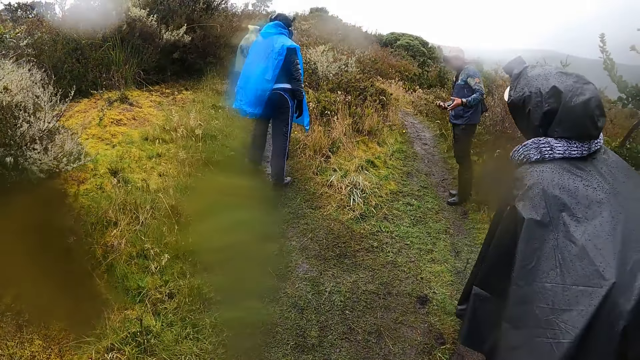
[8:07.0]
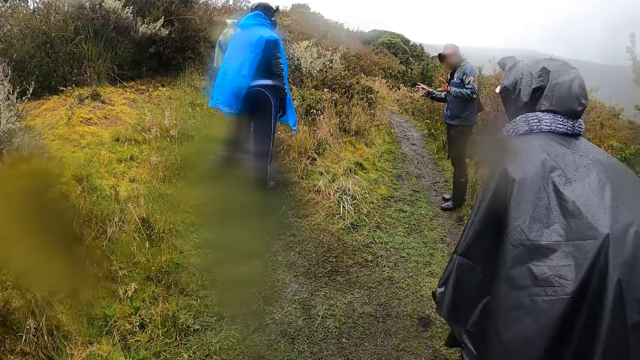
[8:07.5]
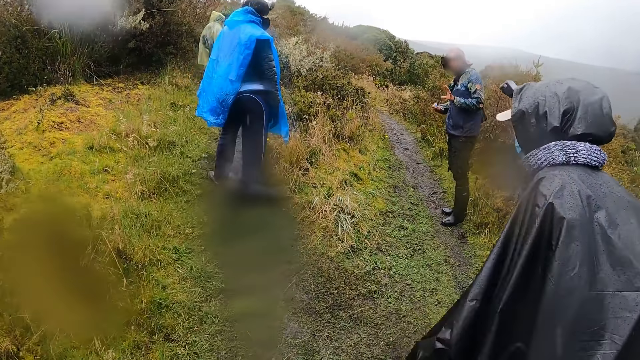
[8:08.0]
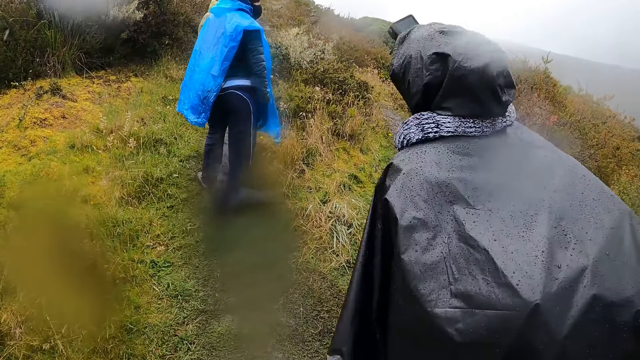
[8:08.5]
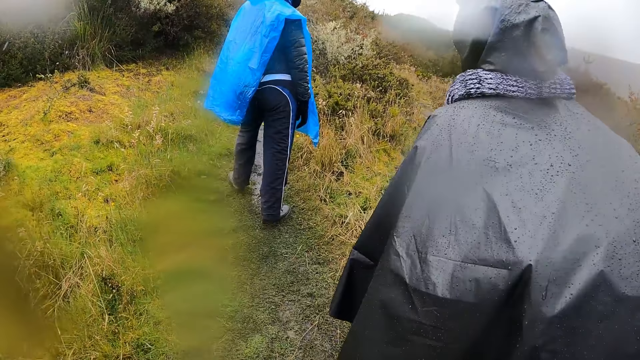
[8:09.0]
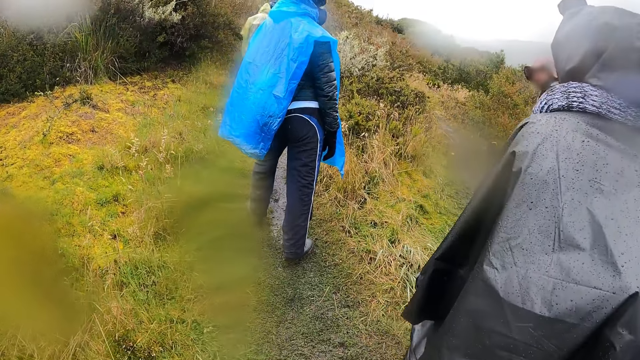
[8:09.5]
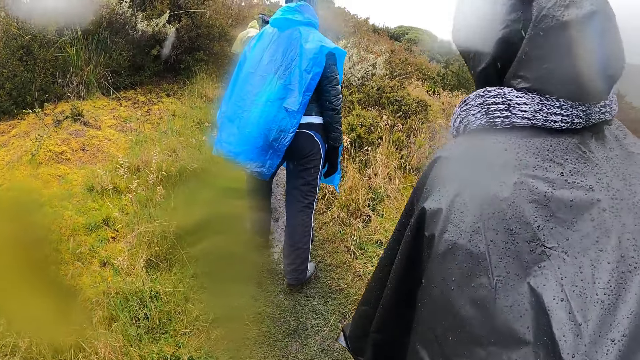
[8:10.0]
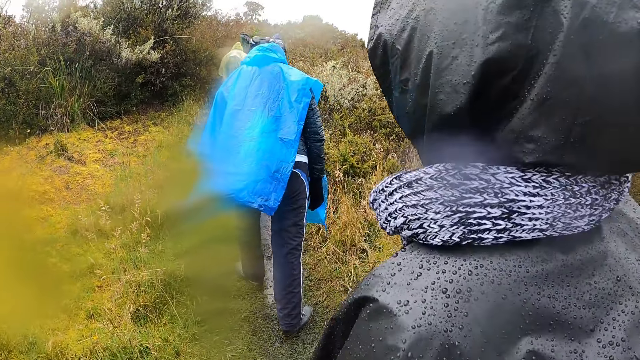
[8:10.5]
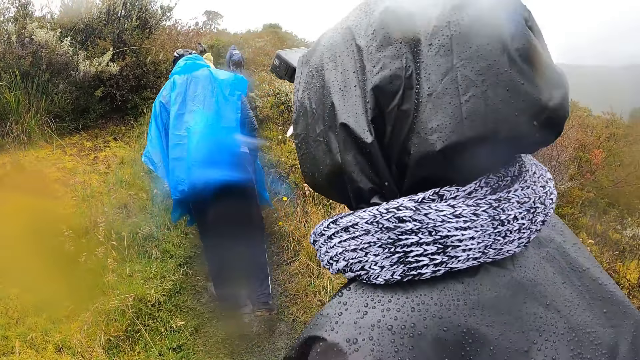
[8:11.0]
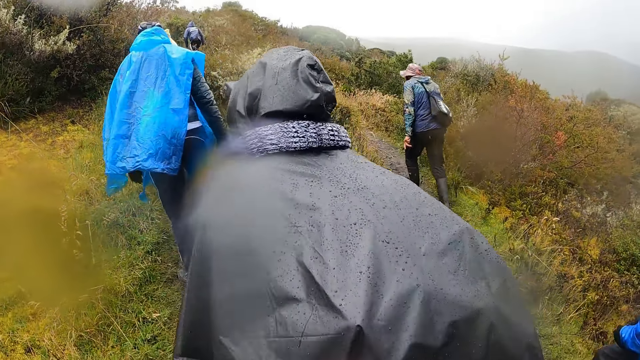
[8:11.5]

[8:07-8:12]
The man gesticulates with his hands.

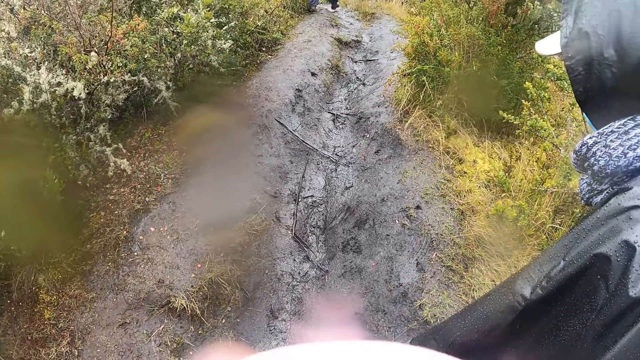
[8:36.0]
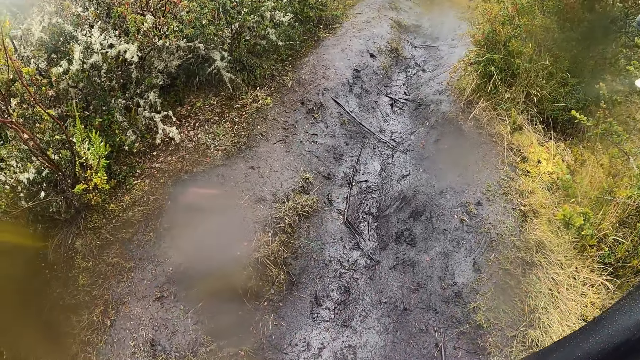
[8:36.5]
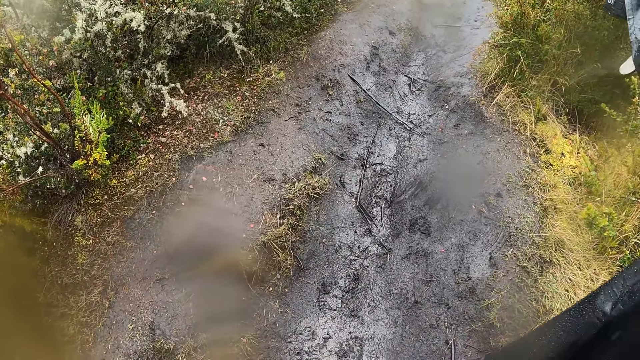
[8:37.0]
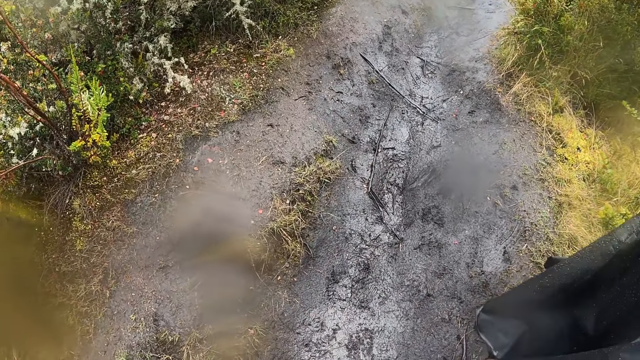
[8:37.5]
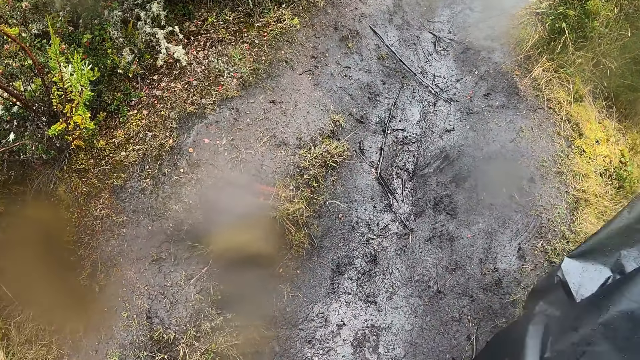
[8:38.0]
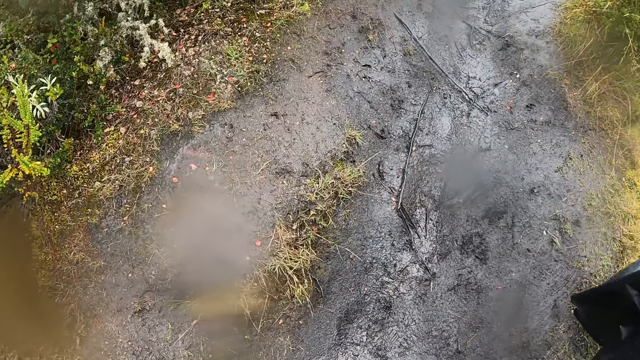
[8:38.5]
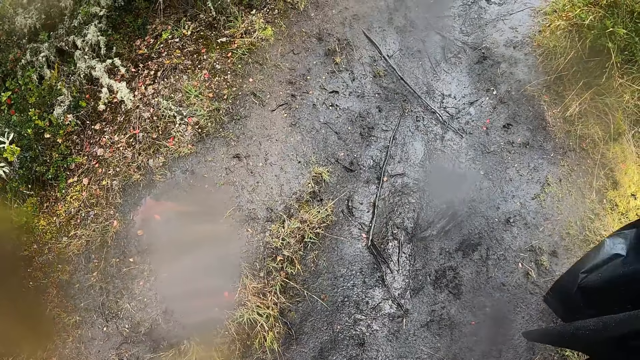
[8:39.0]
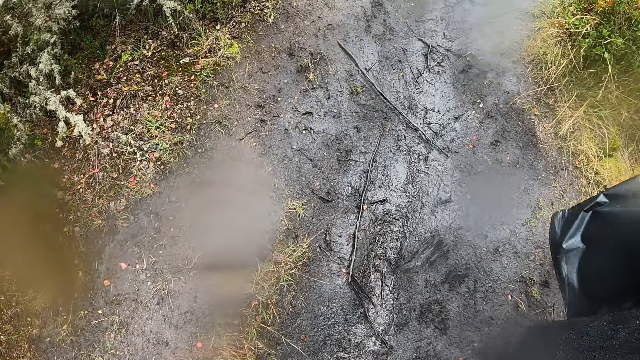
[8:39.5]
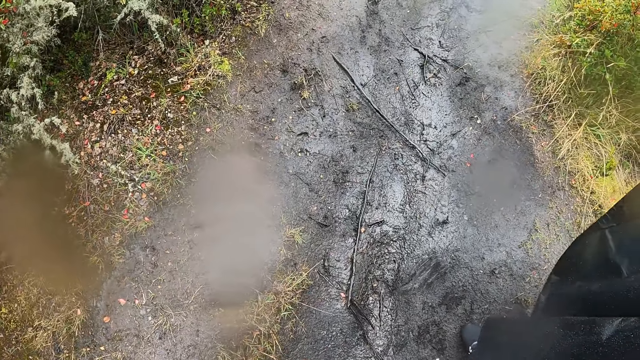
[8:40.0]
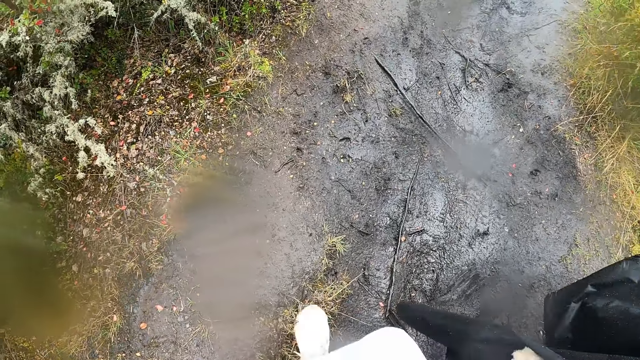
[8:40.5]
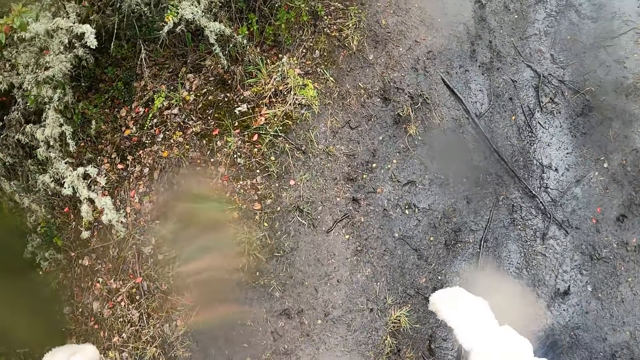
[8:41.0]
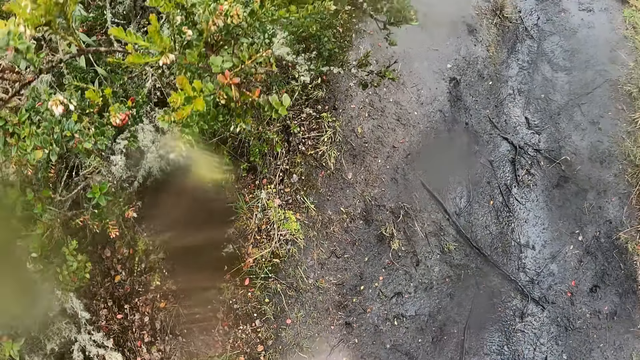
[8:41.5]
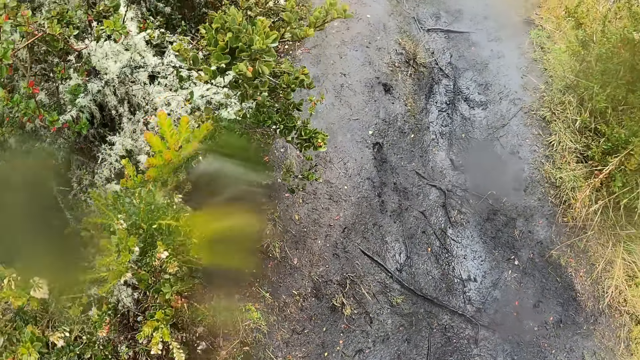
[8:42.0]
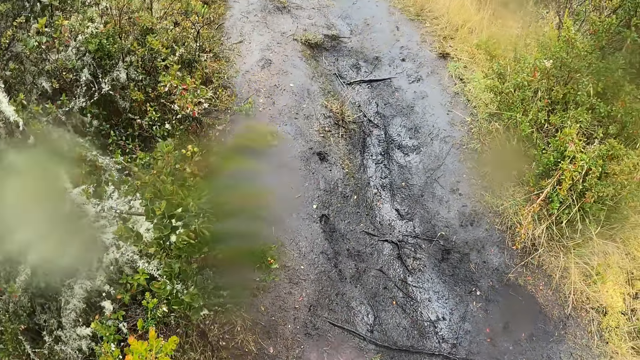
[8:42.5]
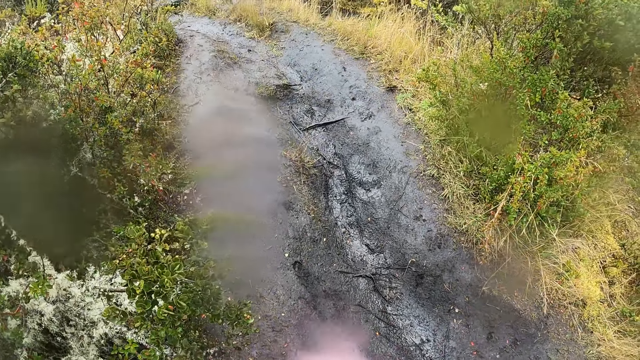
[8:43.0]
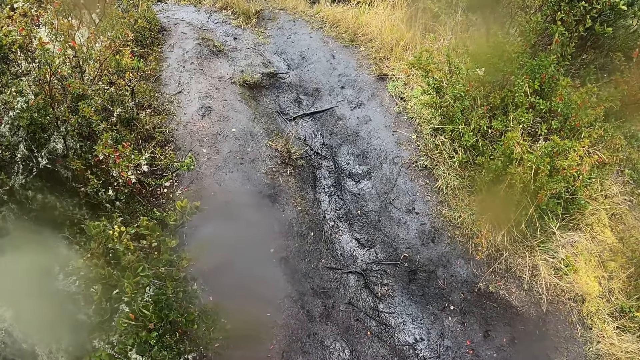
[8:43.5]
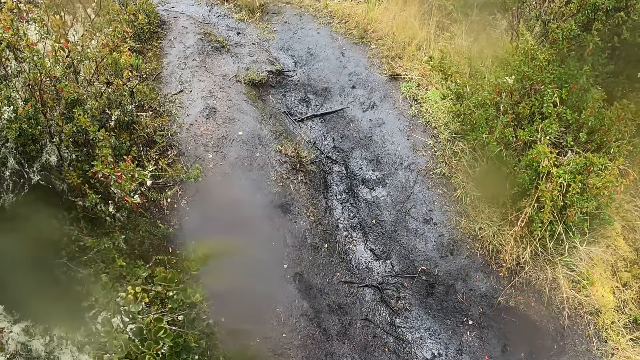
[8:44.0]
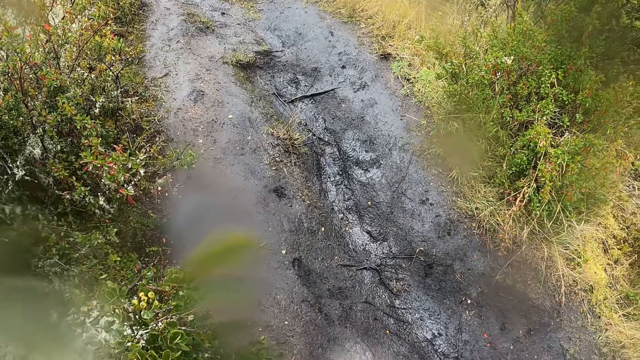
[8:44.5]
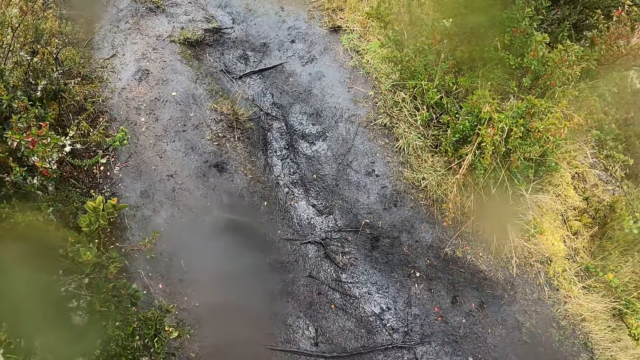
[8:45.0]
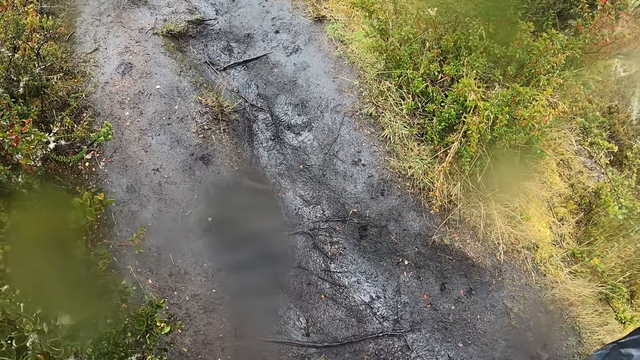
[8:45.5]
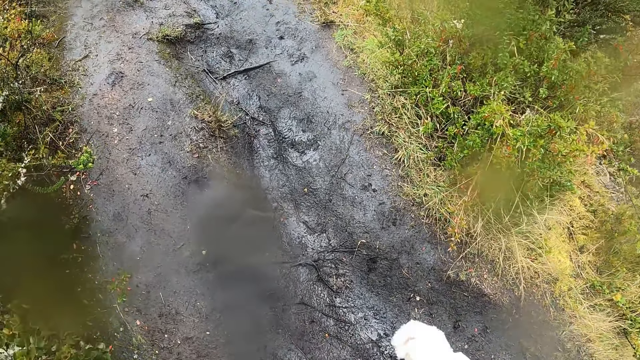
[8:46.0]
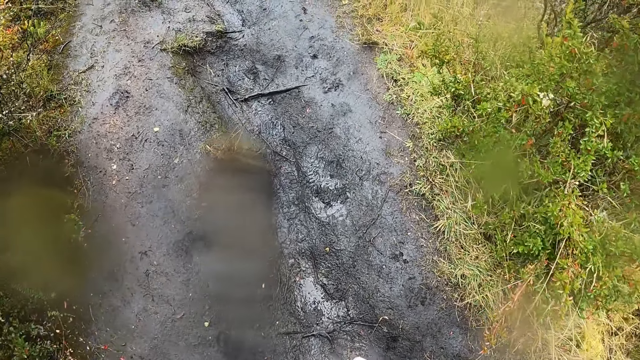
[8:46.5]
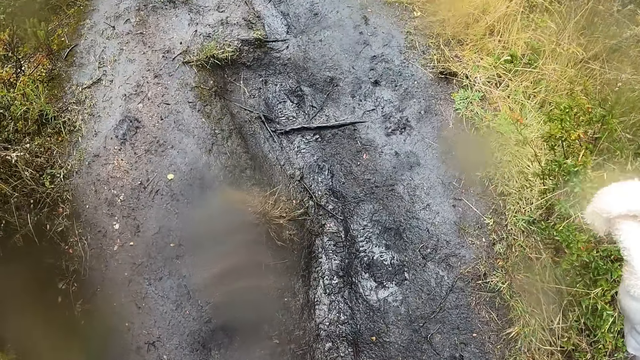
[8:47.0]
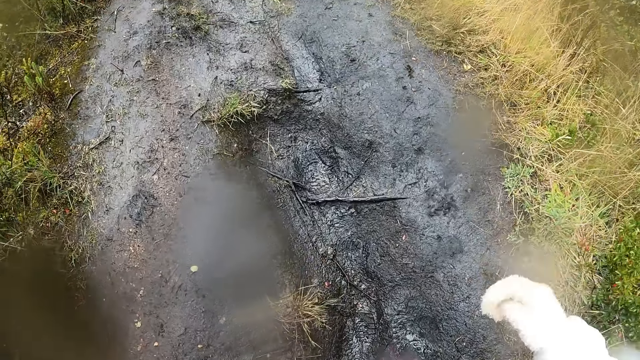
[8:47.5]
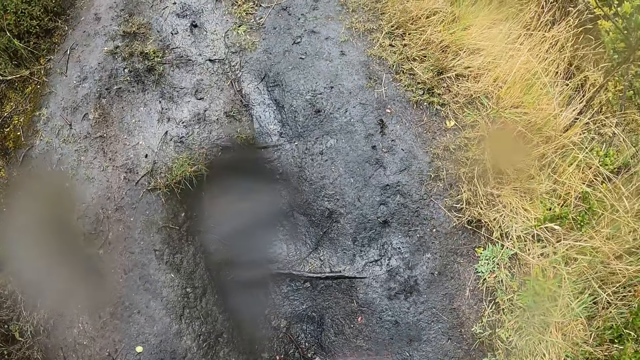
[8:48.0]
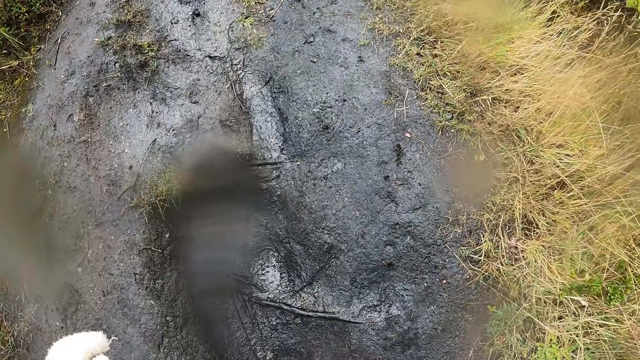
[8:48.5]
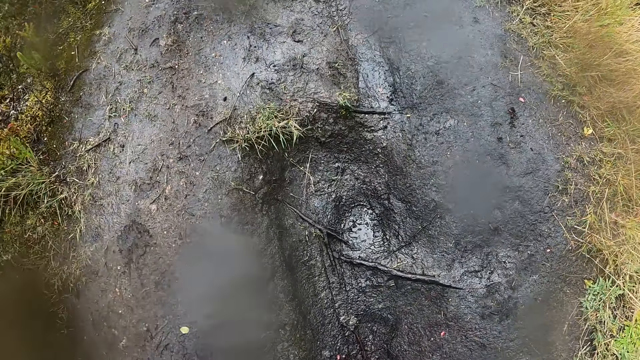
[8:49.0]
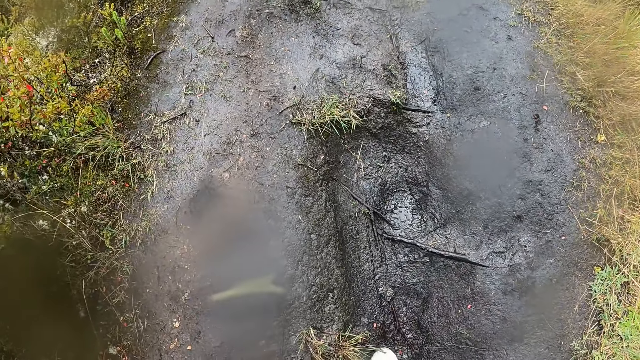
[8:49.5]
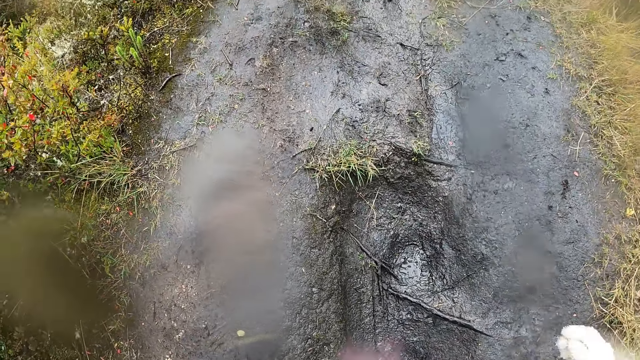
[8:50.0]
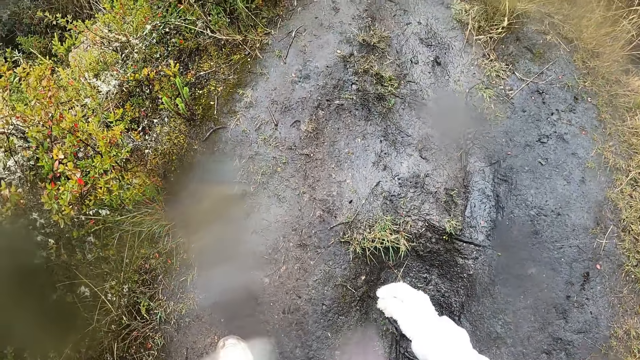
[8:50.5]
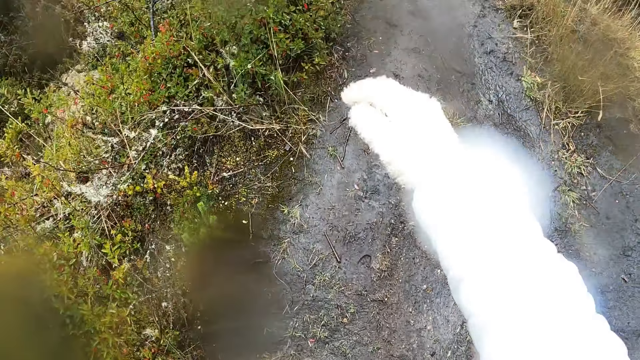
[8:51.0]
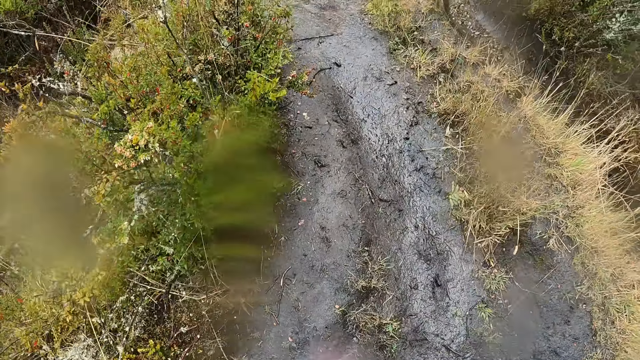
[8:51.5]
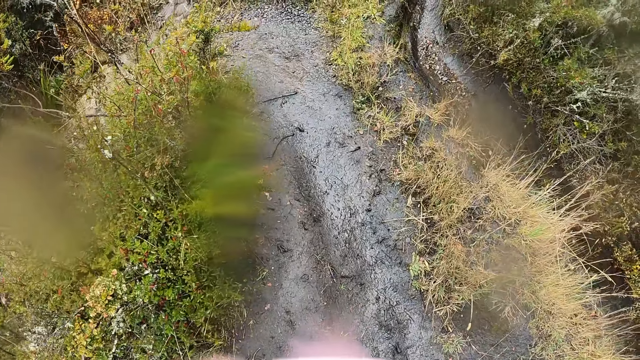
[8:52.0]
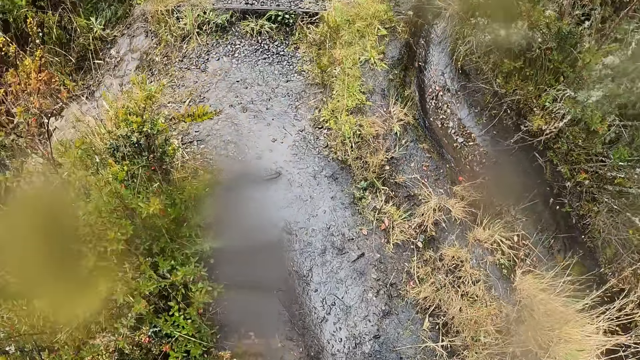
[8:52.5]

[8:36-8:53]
The camera wearer stands. They walk alongside a lady.
